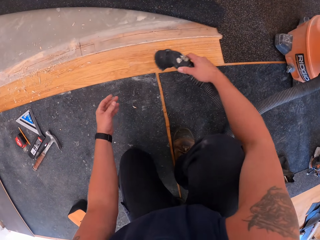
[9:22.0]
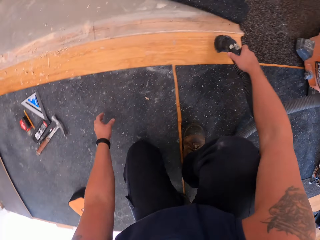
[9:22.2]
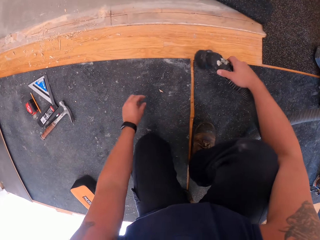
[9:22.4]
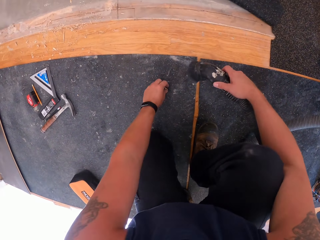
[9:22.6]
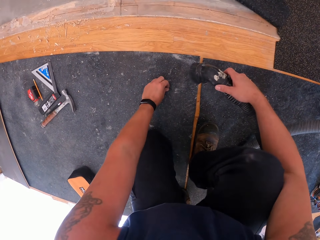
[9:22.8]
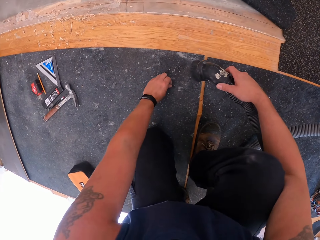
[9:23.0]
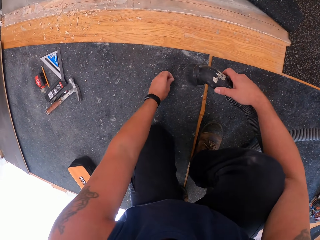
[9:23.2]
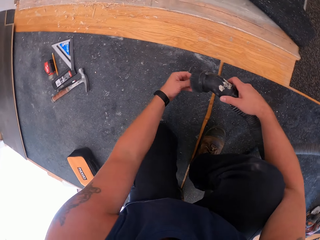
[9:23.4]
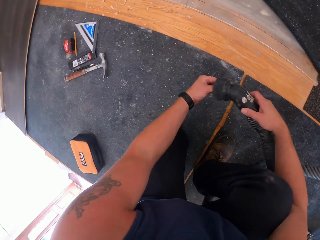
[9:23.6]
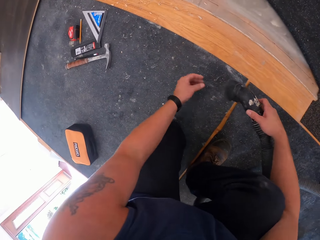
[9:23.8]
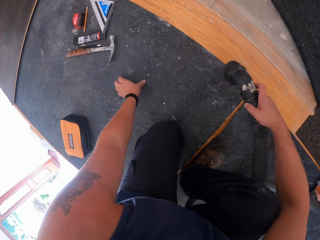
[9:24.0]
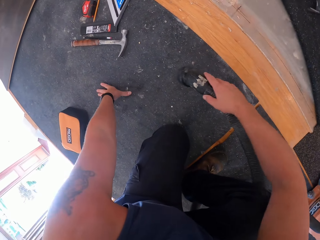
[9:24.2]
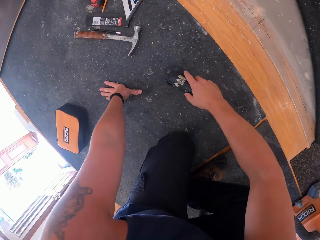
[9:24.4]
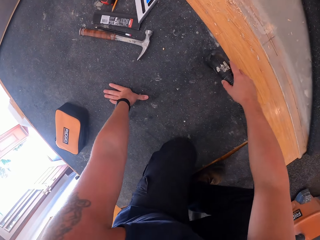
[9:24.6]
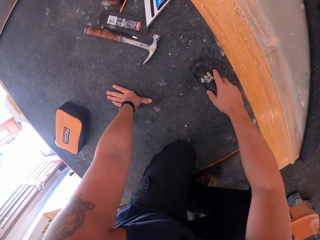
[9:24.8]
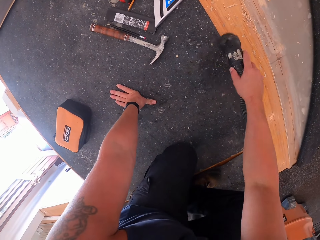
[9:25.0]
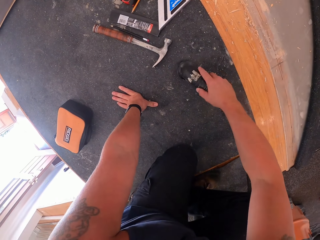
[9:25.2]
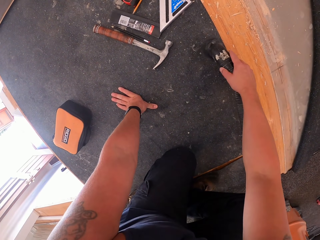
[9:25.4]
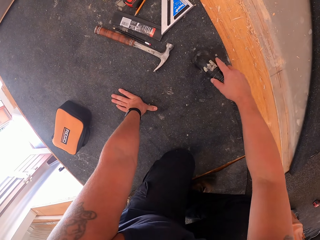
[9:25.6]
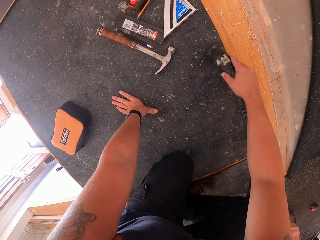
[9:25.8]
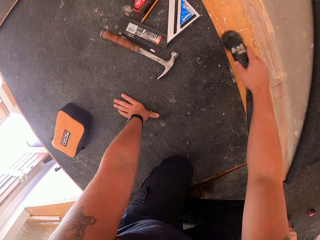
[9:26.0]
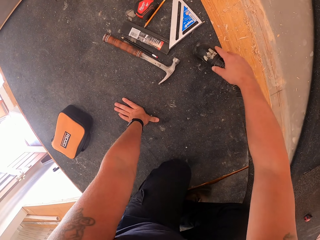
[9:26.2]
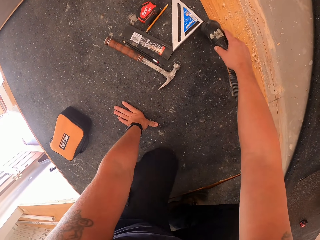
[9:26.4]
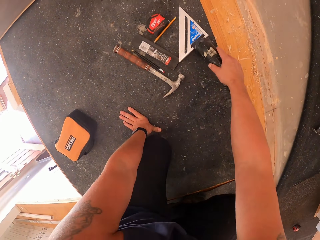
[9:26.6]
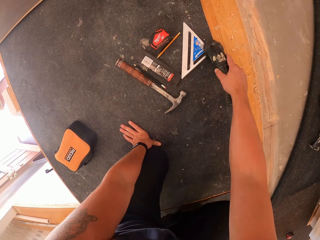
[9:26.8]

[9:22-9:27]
The camera wearer puts the paper on the vacuum cleaner pipe. They put the dust on the vacuum cleaner pipe. They move the vacuum cleaner pipe on the floor.

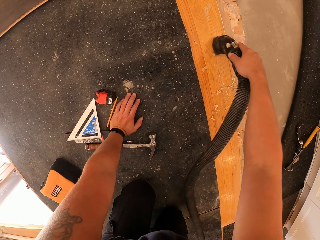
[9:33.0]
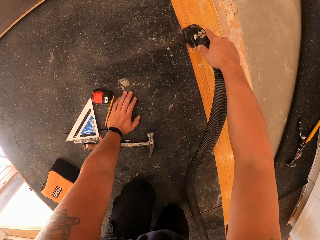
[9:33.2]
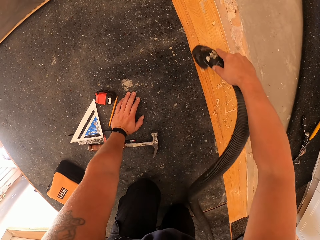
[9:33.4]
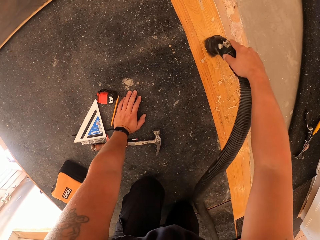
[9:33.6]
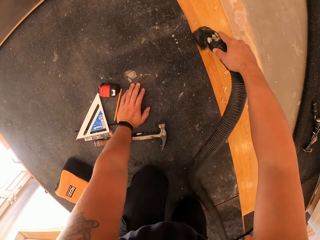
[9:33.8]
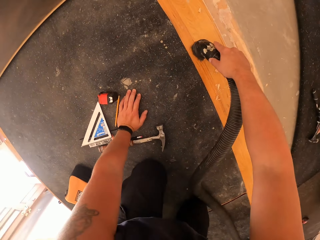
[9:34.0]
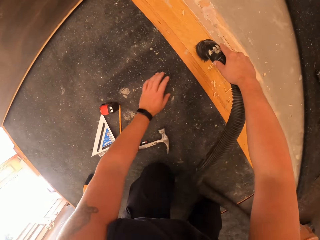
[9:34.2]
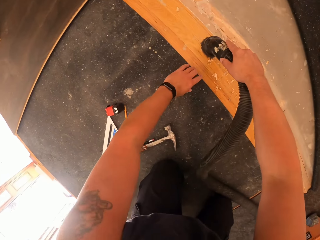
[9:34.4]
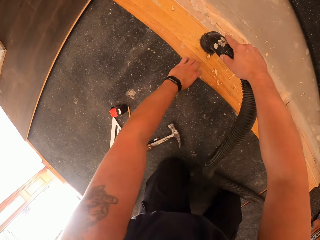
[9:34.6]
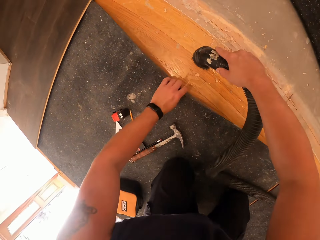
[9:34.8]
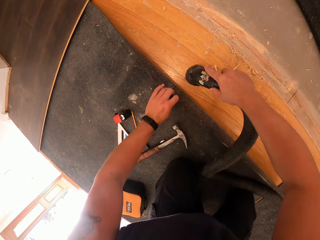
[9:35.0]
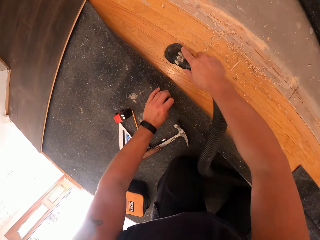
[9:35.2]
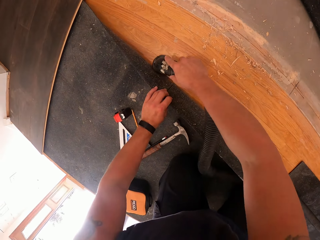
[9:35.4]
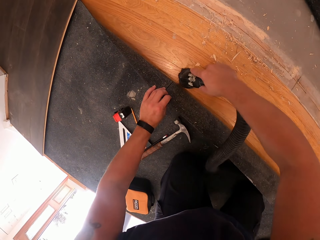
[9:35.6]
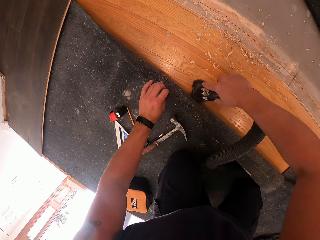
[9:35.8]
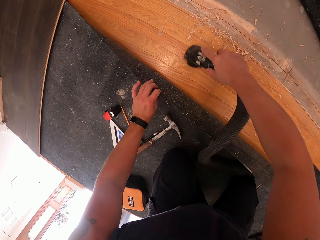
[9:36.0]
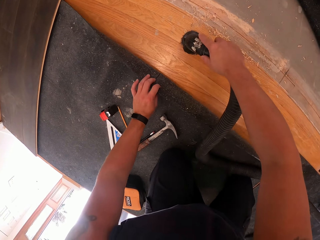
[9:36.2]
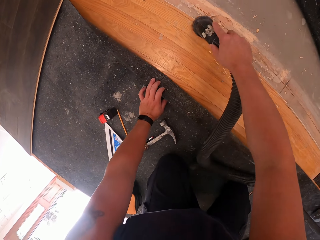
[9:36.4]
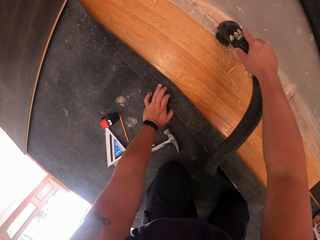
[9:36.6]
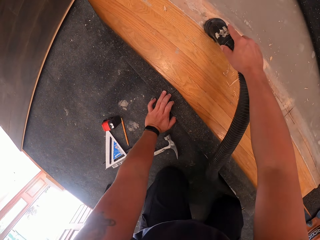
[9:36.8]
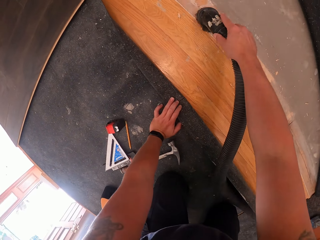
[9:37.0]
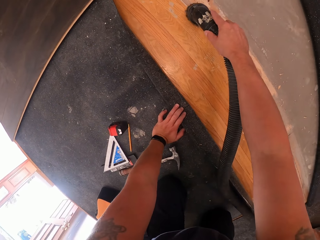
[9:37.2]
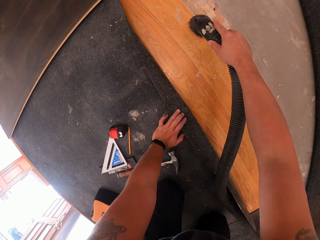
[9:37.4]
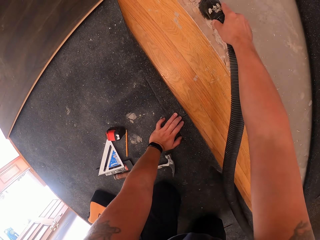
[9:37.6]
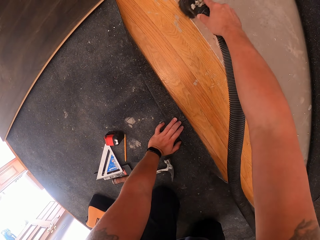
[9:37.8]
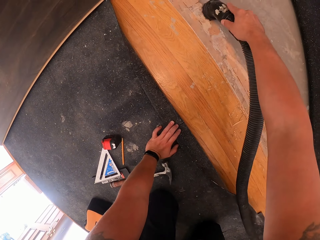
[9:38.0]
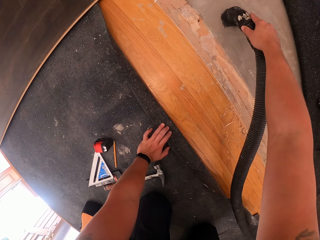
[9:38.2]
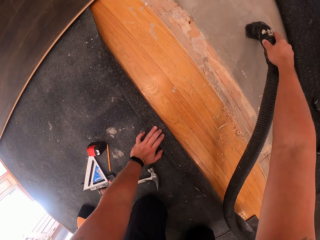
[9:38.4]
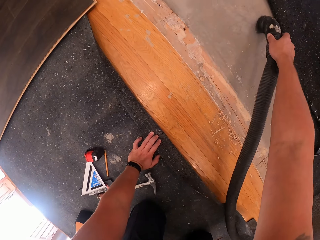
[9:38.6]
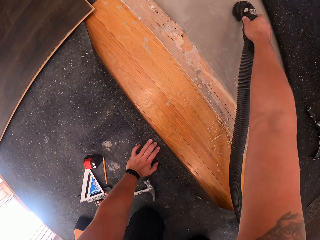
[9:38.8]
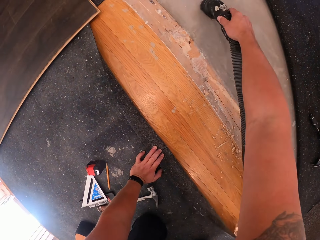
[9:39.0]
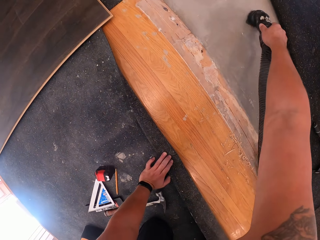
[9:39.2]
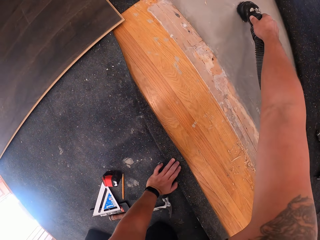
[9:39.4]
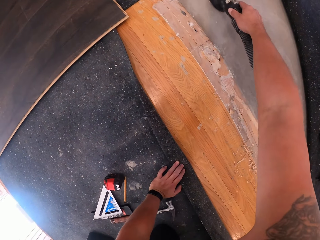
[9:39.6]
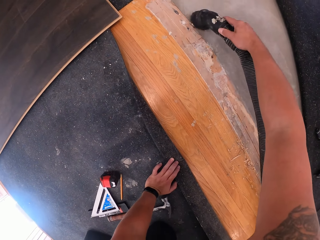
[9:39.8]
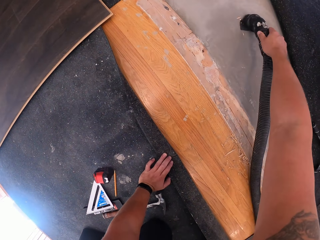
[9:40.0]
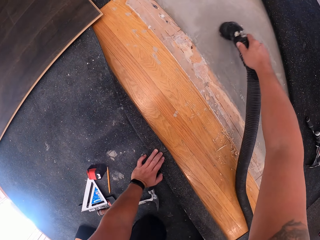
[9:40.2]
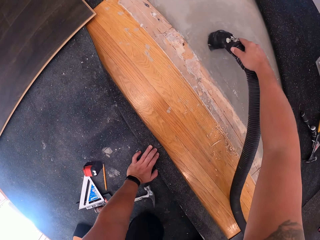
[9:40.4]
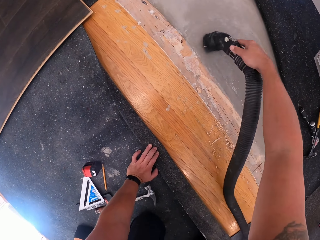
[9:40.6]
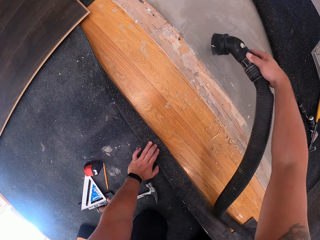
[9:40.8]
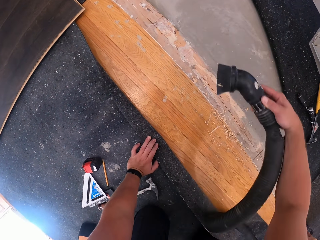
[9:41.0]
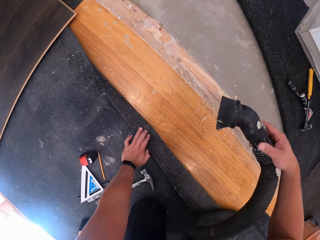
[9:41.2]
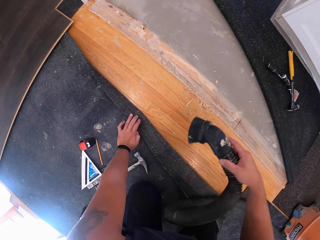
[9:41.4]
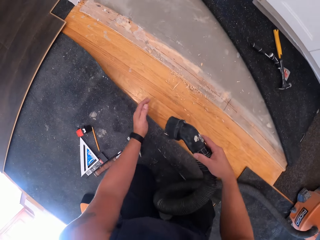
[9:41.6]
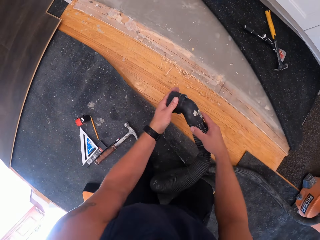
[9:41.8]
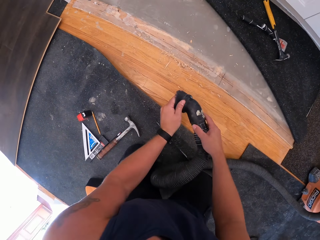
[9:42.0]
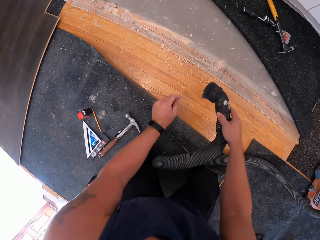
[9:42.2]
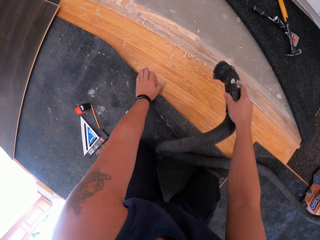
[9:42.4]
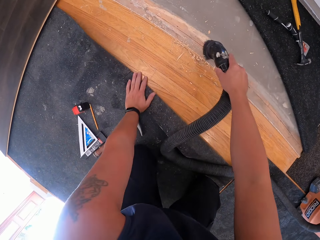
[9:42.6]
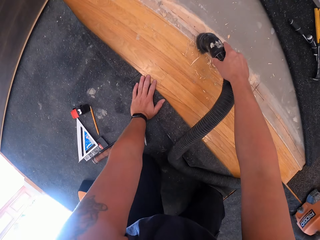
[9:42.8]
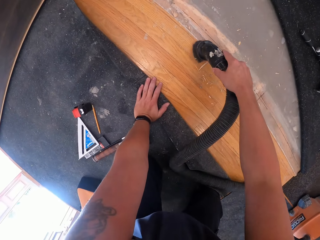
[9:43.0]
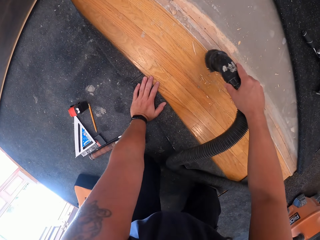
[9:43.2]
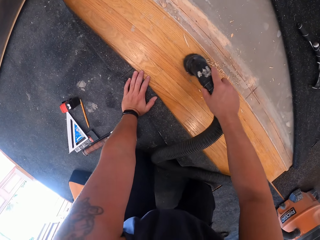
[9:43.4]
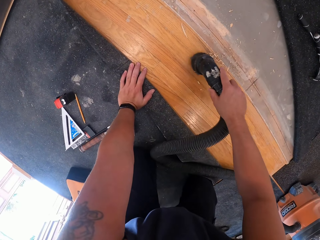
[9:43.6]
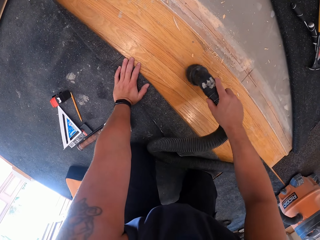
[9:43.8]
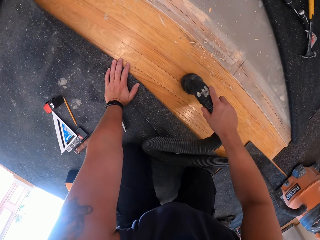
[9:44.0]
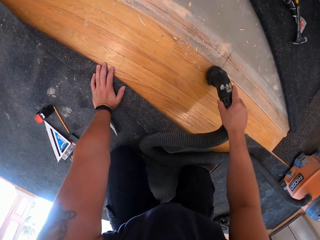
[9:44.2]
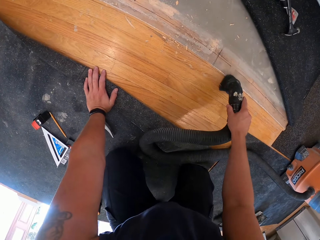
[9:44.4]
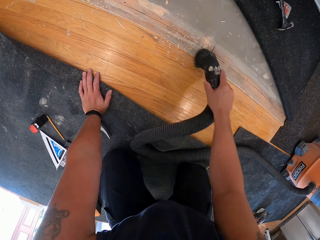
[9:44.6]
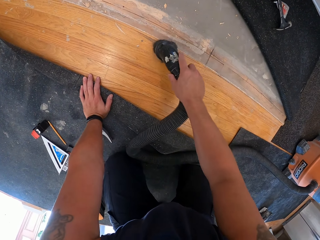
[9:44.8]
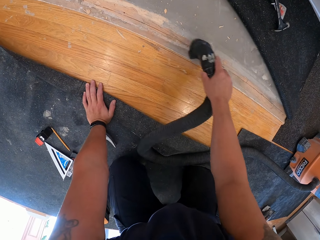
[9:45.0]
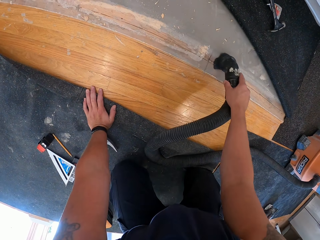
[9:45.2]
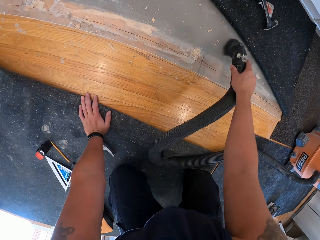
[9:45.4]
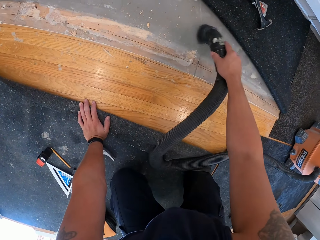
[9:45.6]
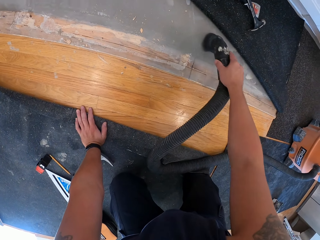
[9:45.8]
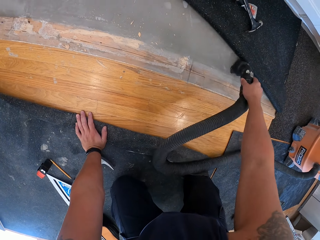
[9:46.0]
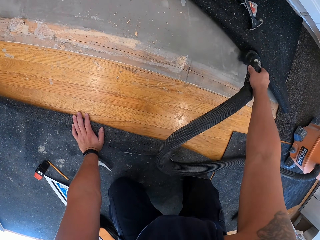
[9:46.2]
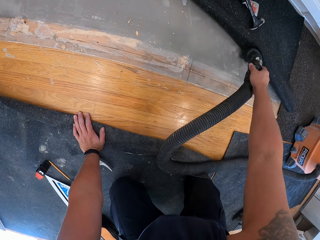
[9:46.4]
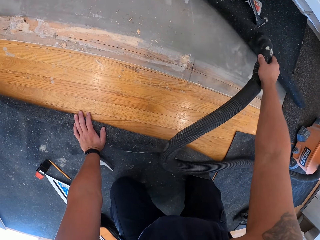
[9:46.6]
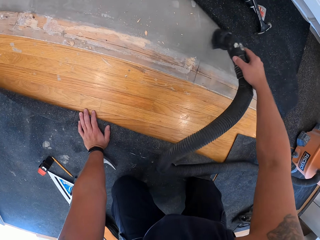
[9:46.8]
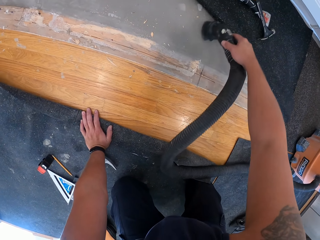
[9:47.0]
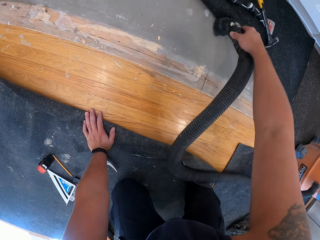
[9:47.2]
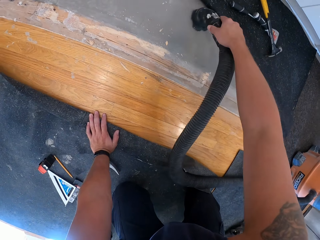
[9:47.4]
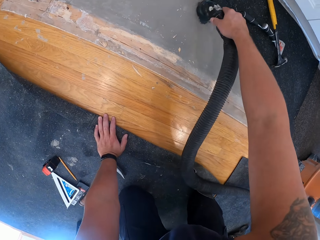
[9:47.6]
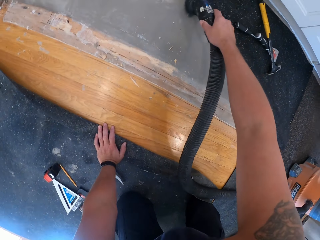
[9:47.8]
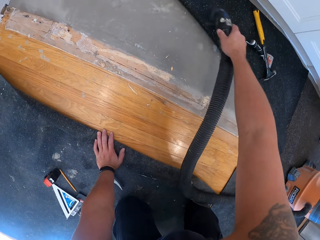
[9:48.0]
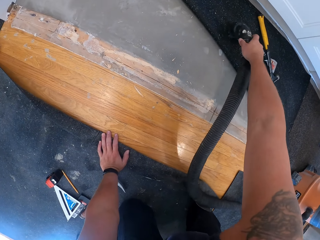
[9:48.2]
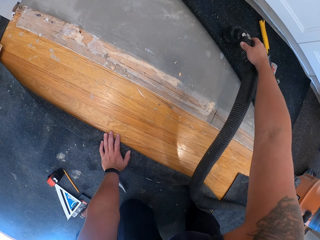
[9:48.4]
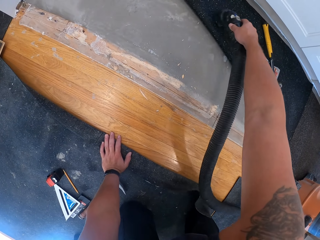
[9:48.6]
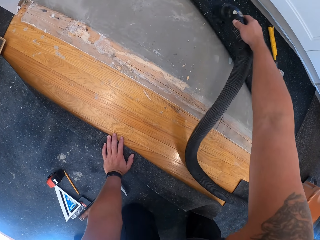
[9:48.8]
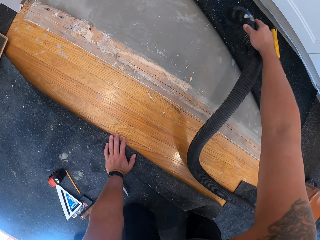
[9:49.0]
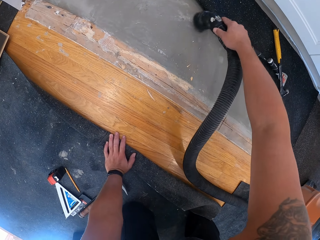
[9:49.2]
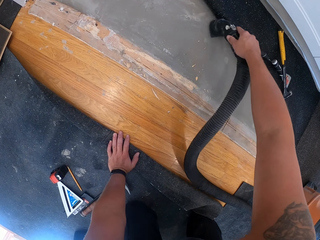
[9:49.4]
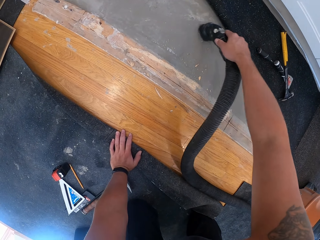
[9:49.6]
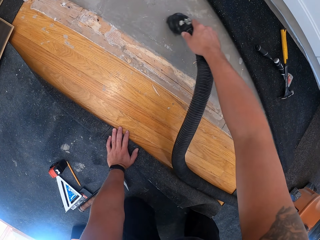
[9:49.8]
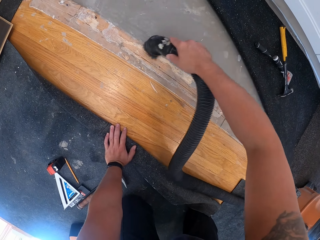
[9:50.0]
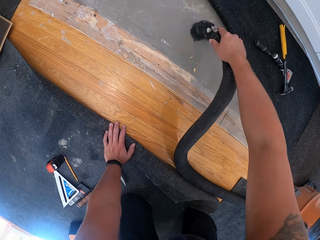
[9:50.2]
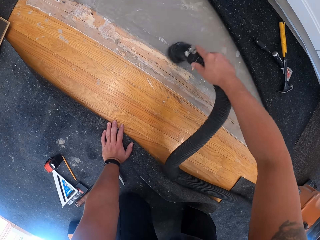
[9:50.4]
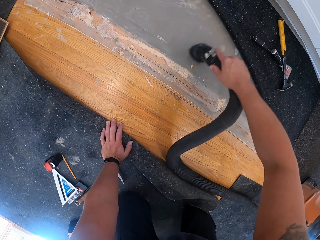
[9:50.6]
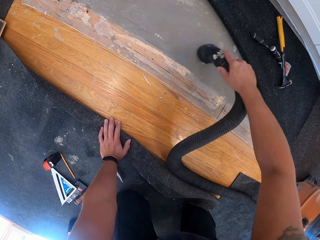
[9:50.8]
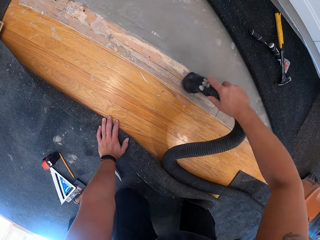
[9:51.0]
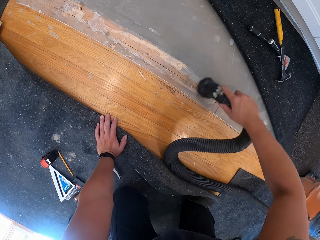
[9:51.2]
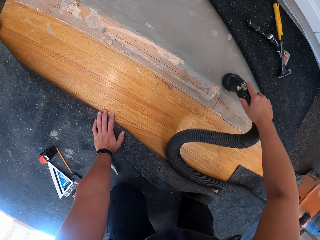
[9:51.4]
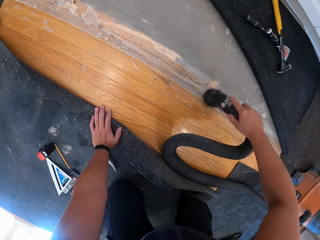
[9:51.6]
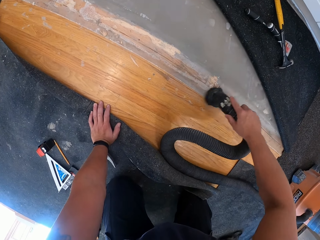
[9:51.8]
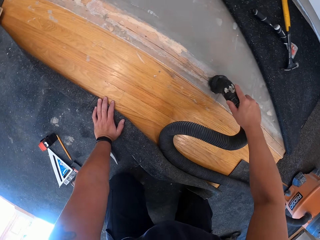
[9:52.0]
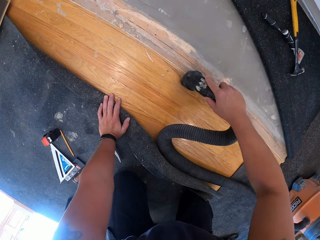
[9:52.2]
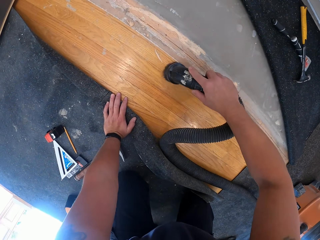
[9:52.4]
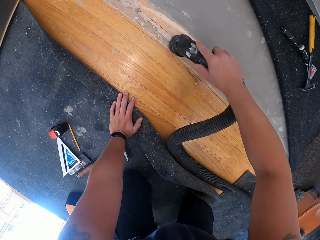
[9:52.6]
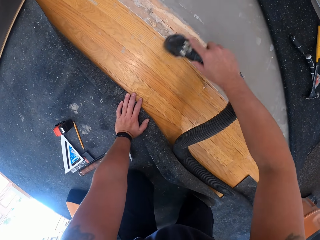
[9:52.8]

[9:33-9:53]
The camera wearer lifts the rug with his left hand. He cleans off dirt on a floor board with the vacuum hose in his right hand. He moves the vacuum cleaner pipe on the floor. He wipes the vacuum cleaner pipe with the hand. He moves the vacuum cleaner pipe on the floor.
